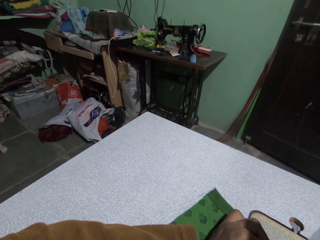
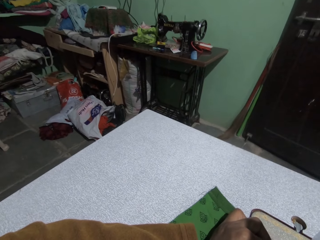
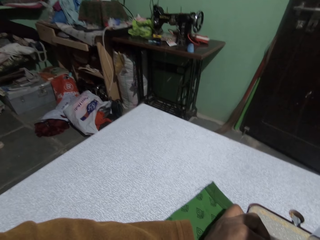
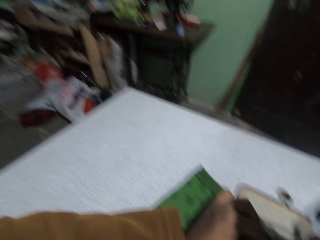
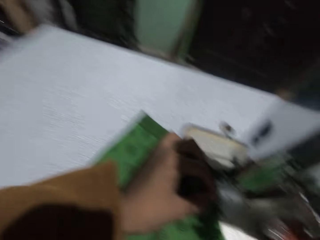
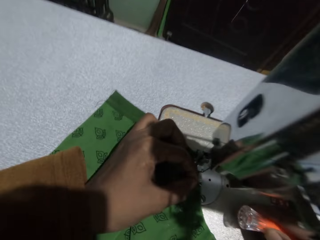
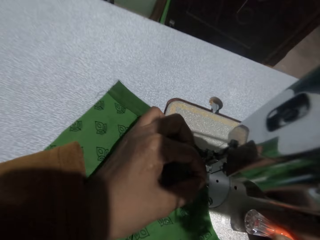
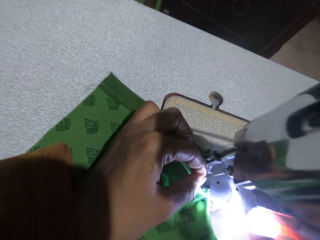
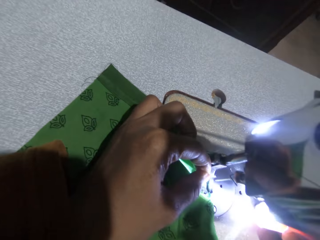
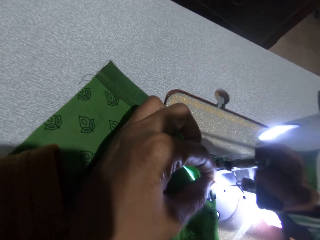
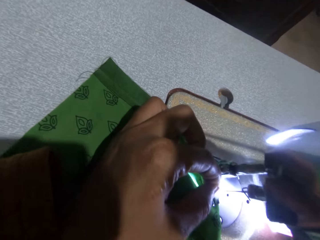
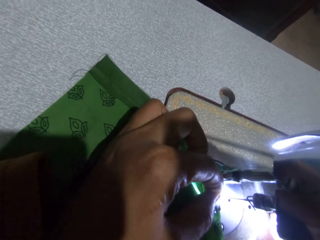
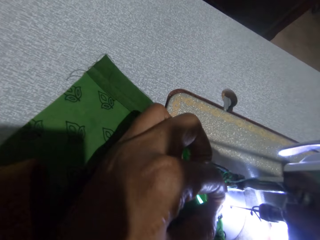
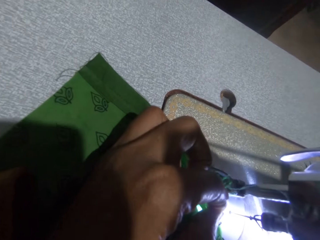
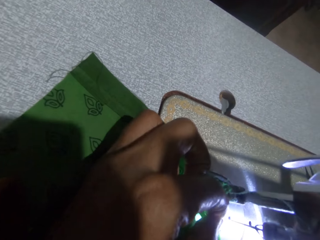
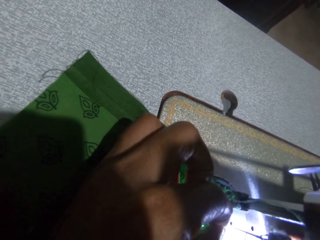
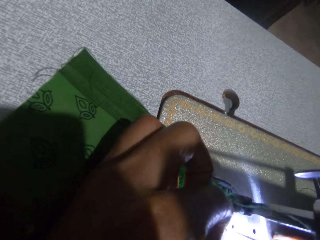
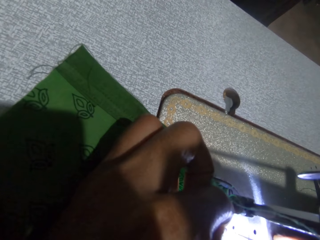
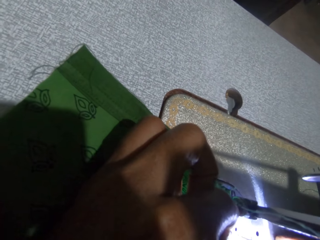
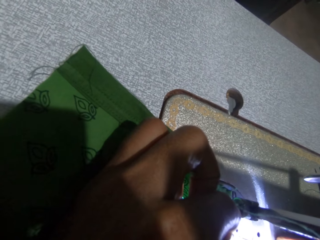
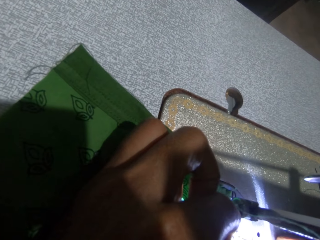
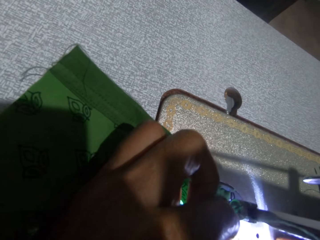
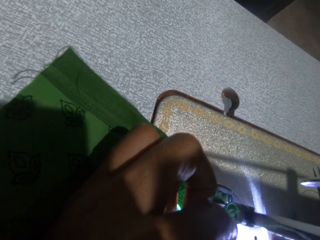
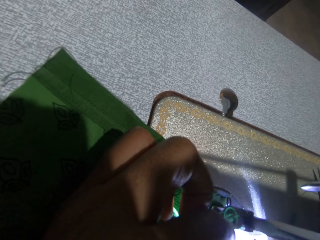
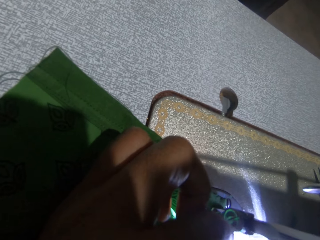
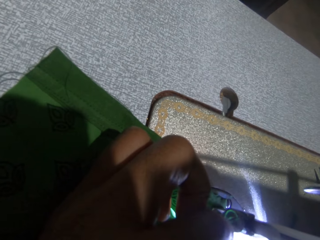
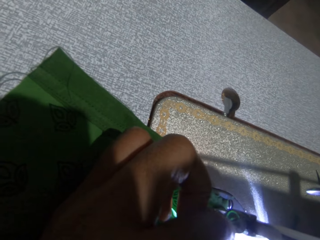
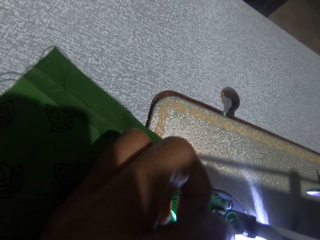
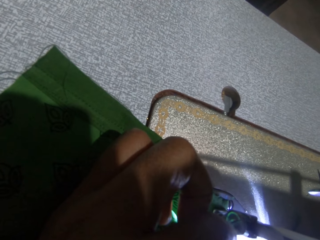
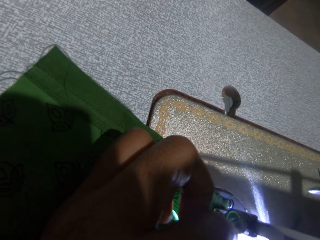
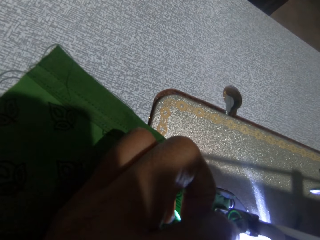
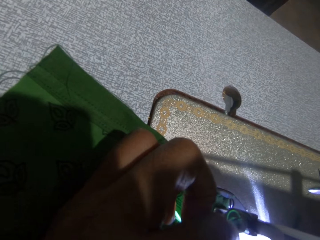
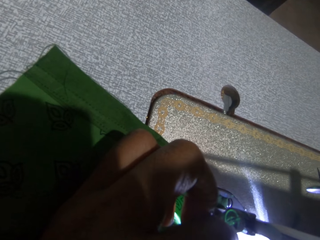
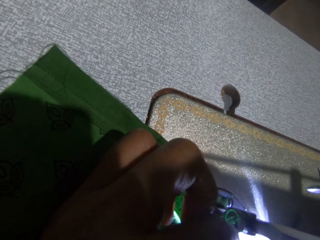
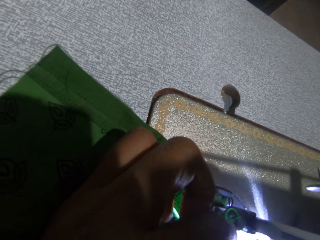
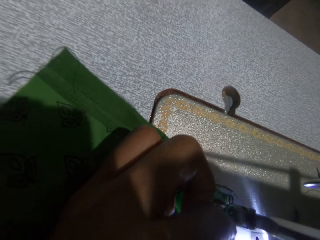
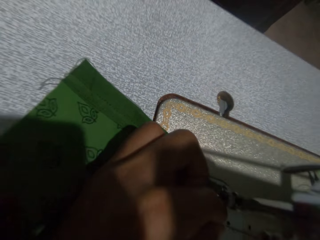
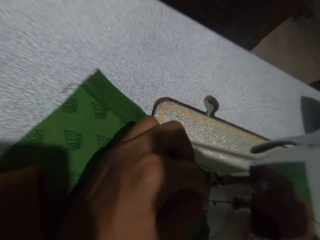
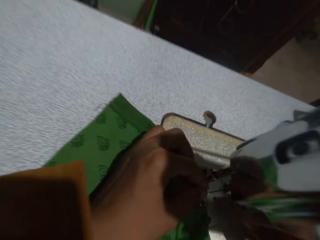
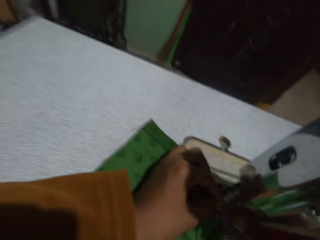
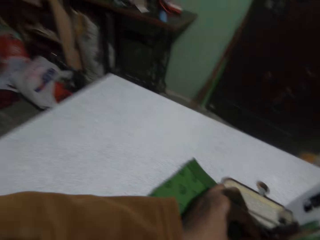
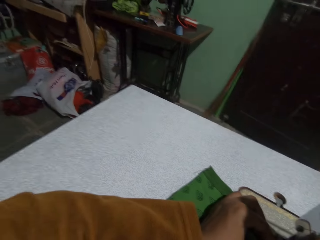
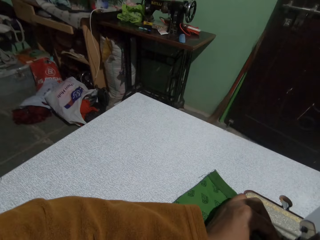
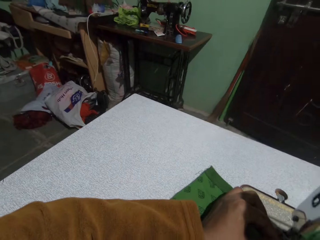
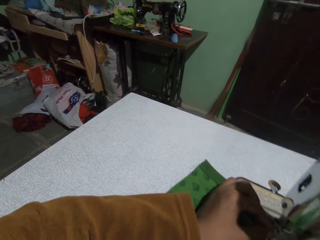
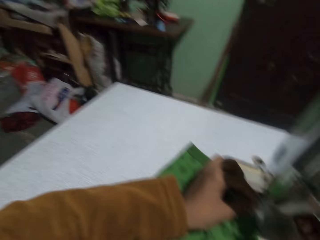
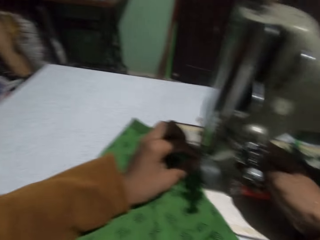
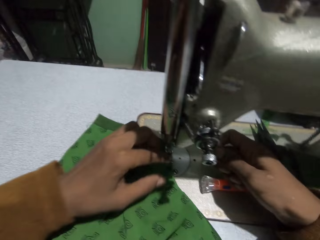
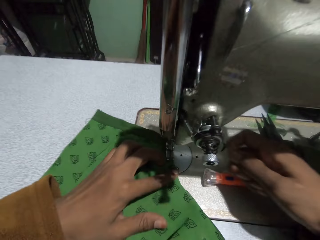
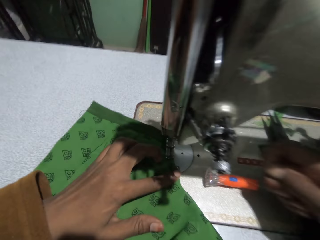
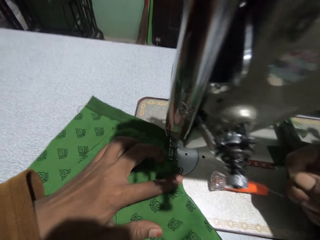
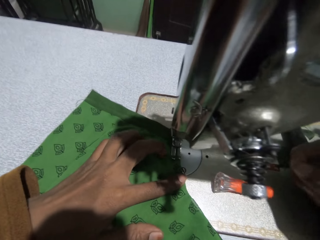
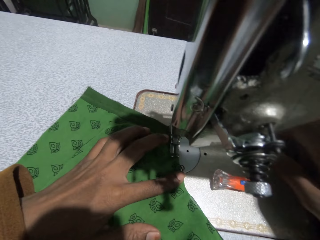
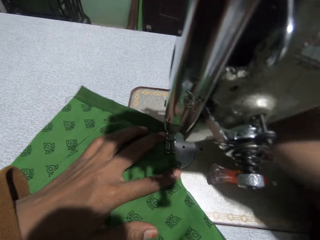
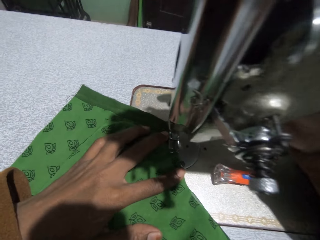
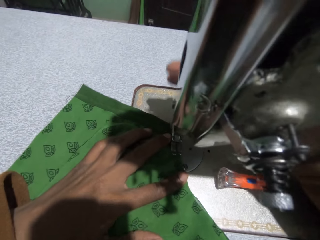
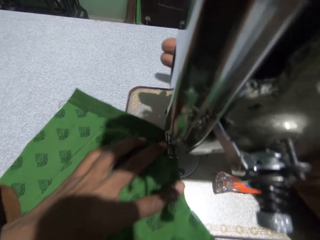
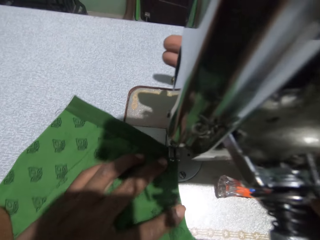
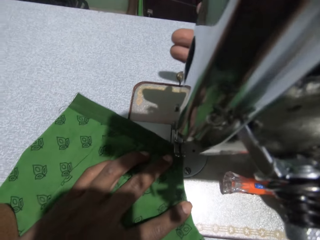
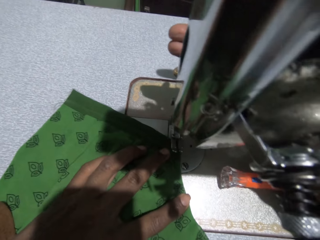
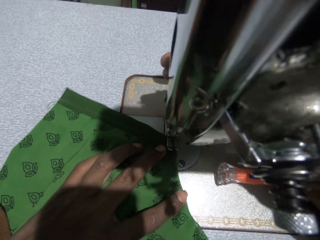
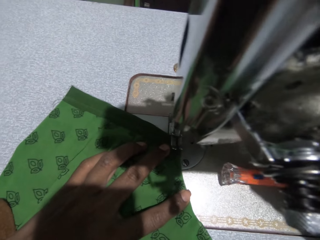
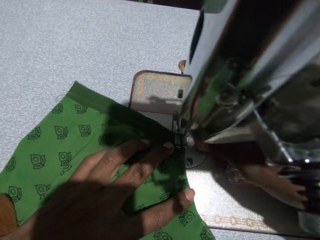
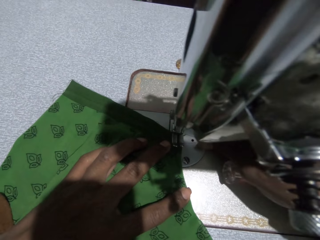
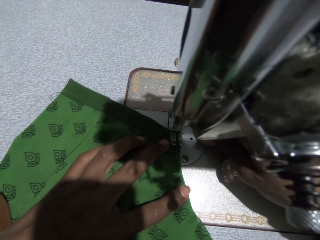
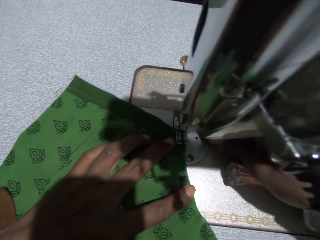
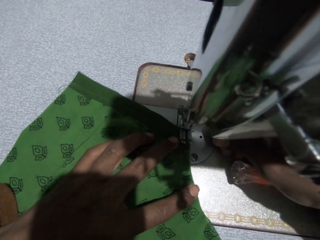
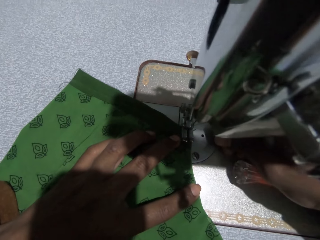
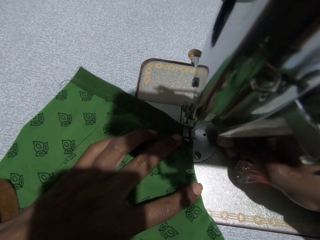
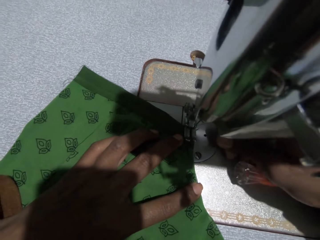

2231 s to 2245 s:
The camera wearer puts the thread on the sewing machine. She picks a torchlight on the sewing machine with her right hand. She turns on the torchlight. She turns off the torchlight. She pulls the thread from the other side of the needle with her right hand. She adjusts the presser bar lifter with her right hand. She adjusts the cloth with her left hand.

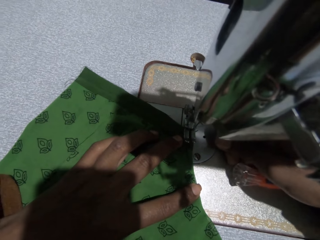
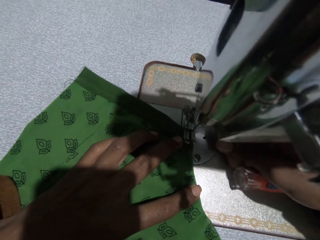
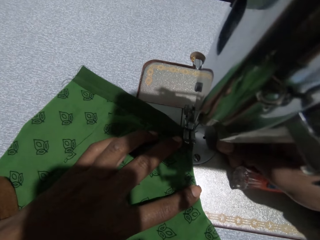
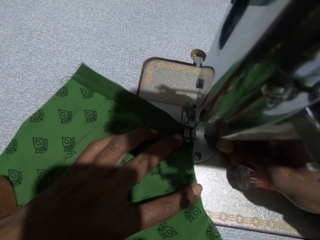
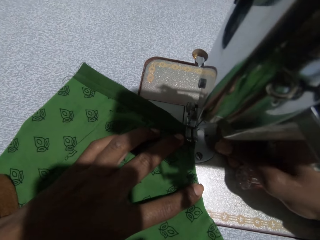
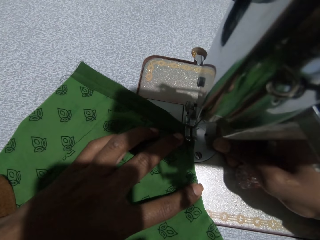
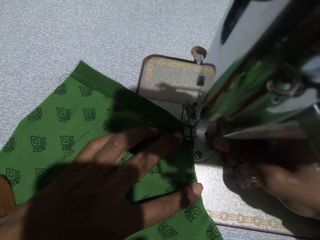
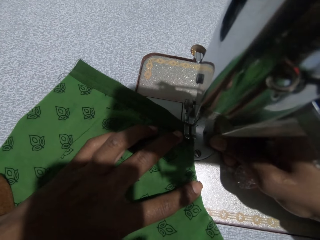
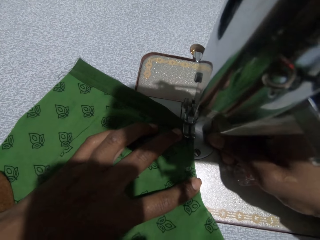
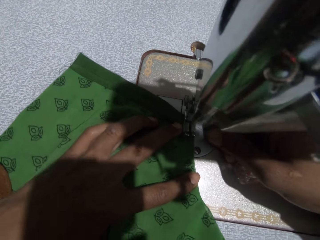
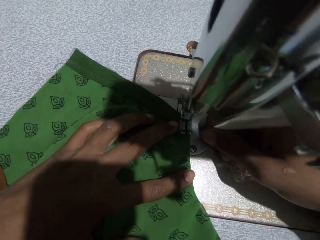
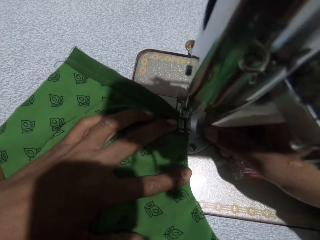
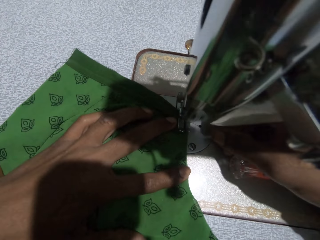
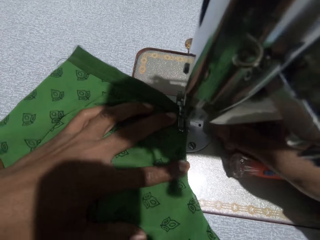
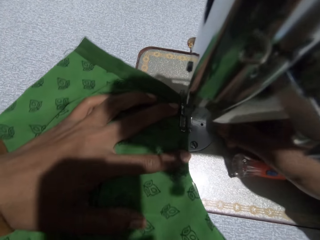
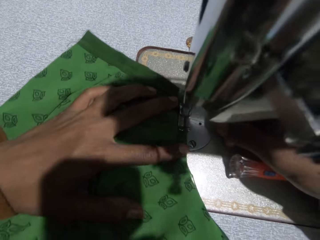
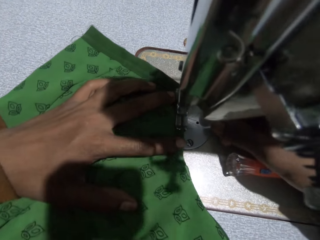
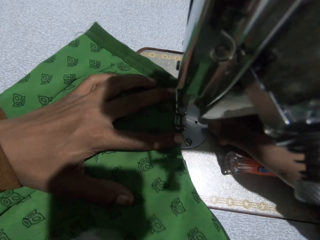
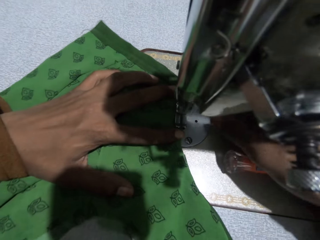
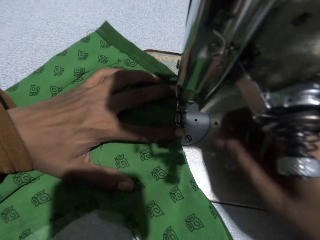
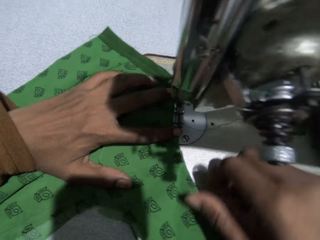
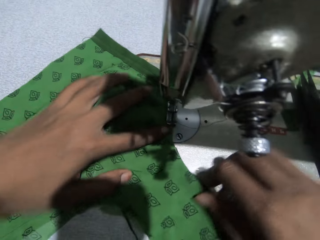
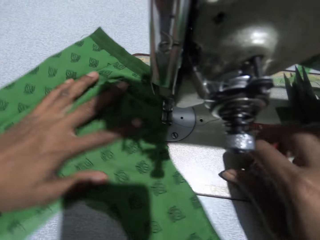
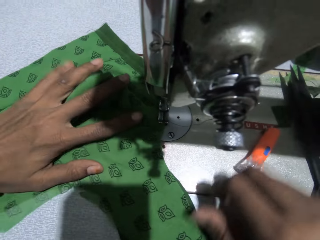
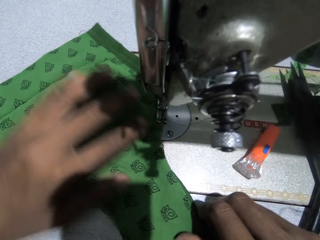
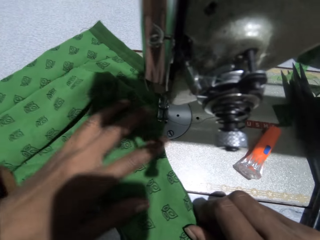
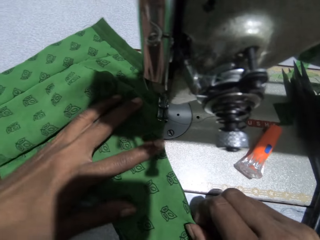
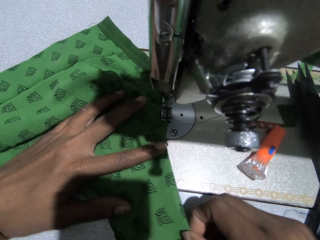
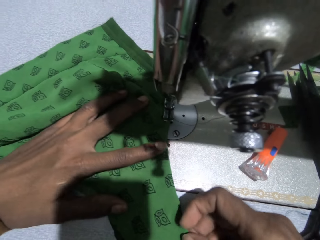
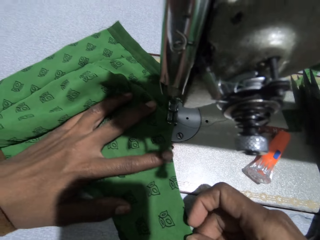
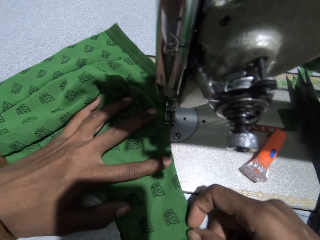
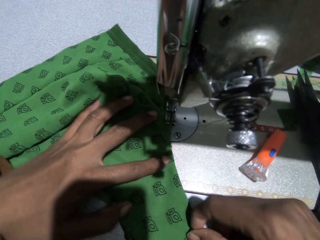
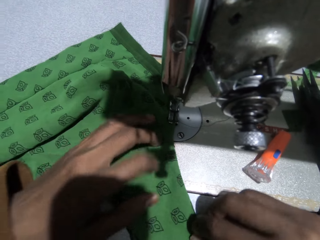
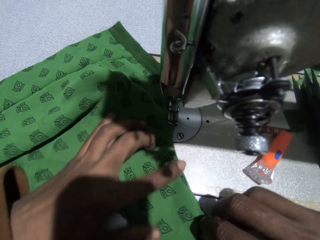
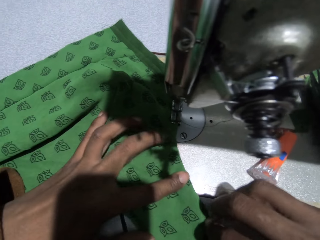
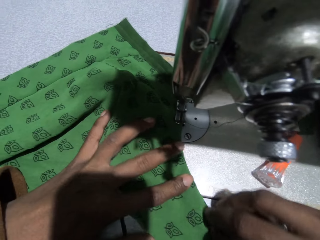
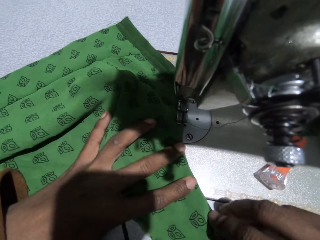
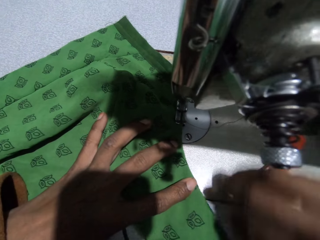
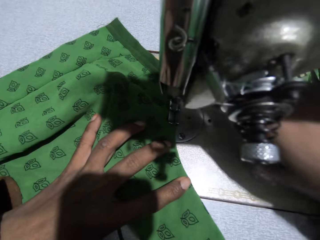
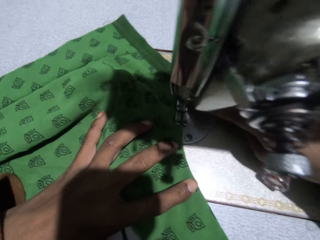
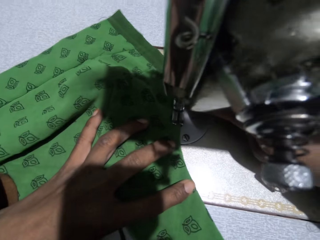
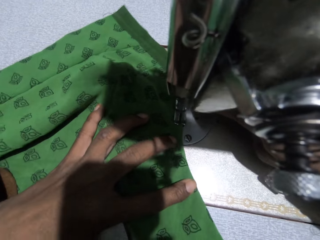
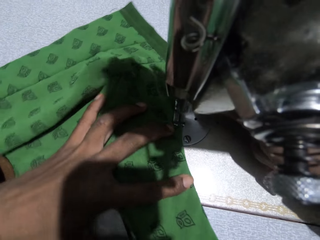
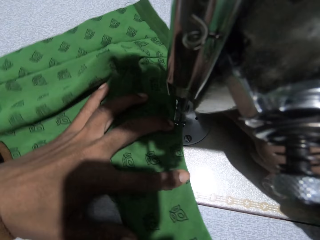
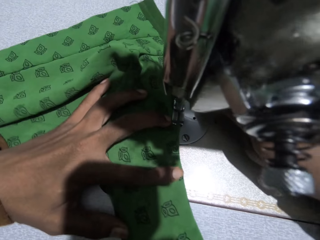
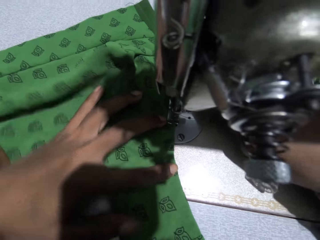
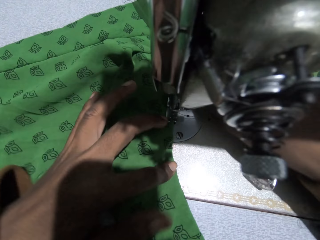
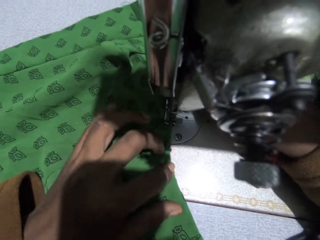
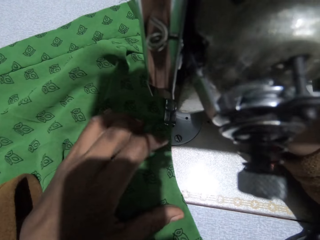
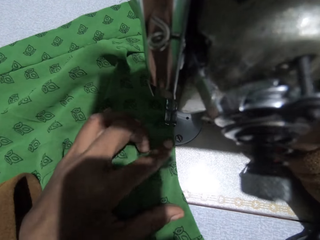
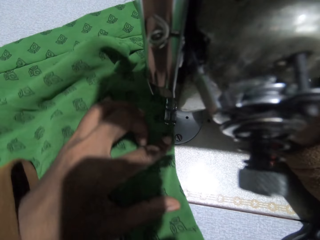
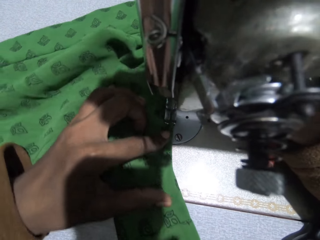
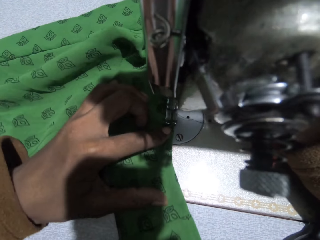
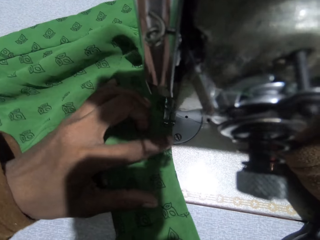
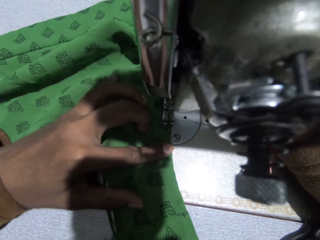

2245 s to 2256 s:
The camera wearer sews the cloth with the sewing machine. They adjust the cloth. They move the torch. They sew the cloth with the sewing machine.
